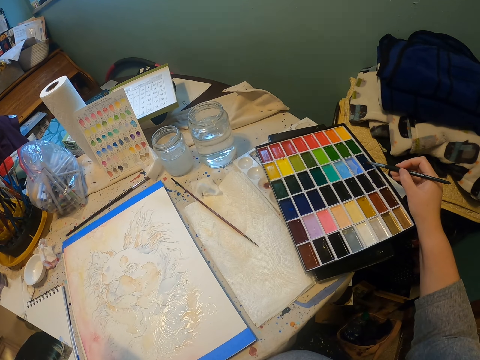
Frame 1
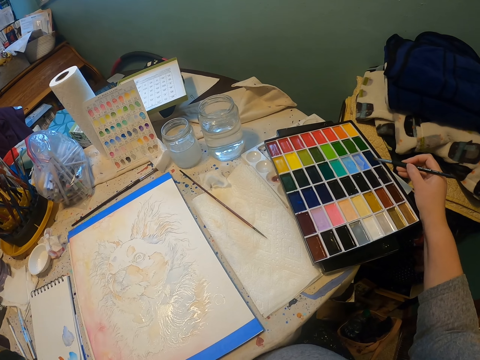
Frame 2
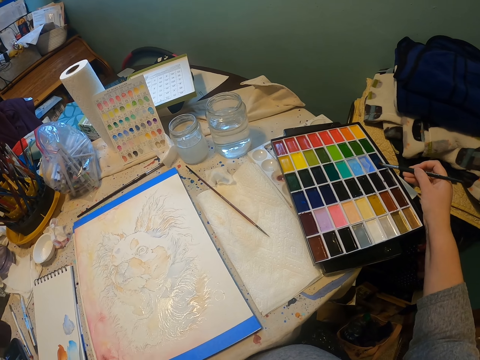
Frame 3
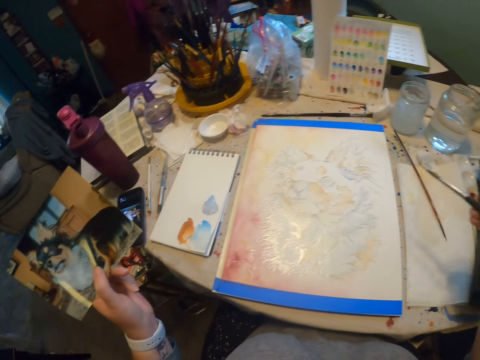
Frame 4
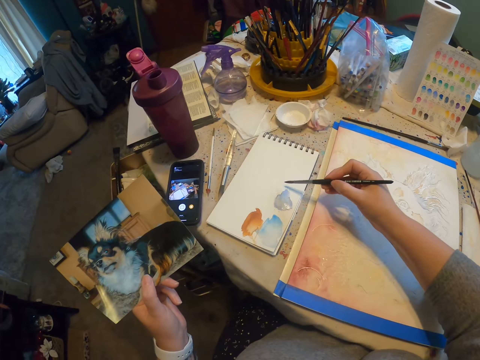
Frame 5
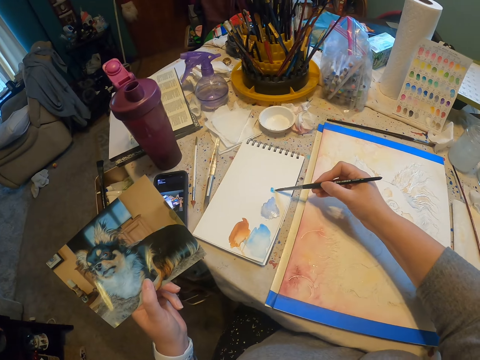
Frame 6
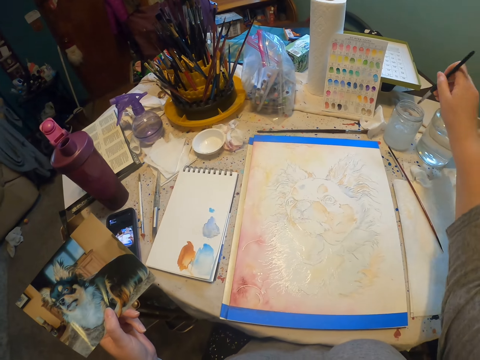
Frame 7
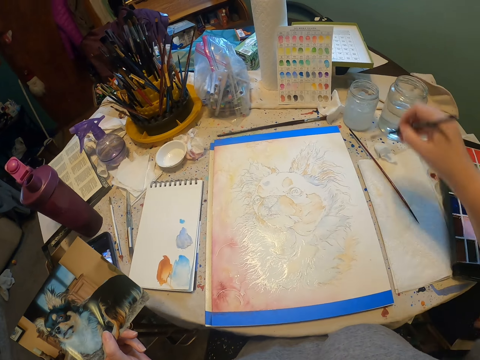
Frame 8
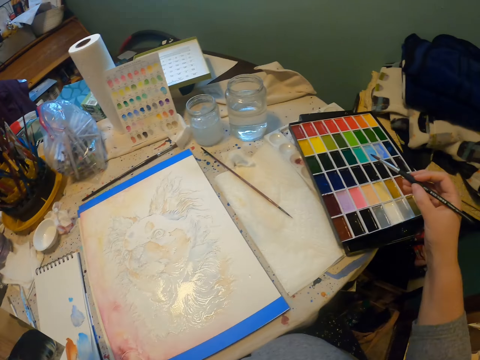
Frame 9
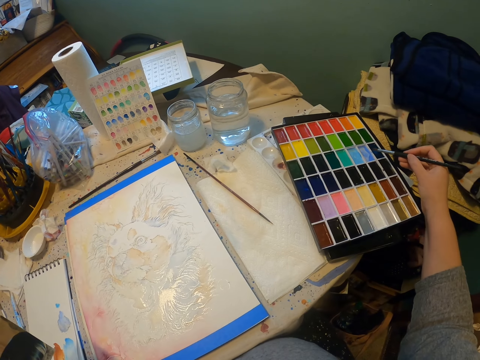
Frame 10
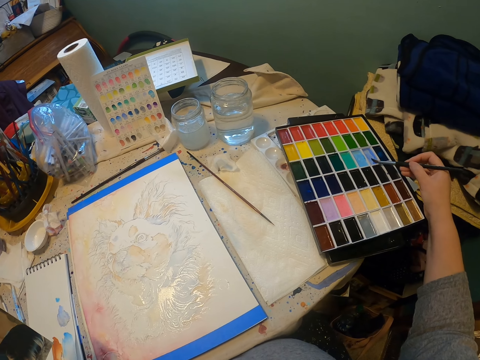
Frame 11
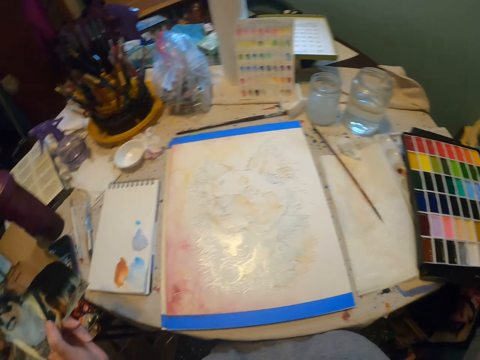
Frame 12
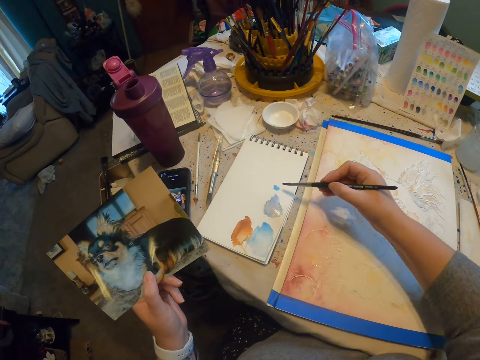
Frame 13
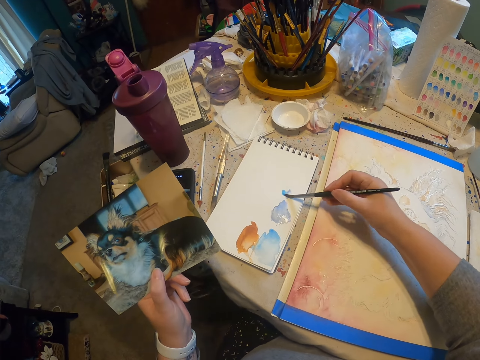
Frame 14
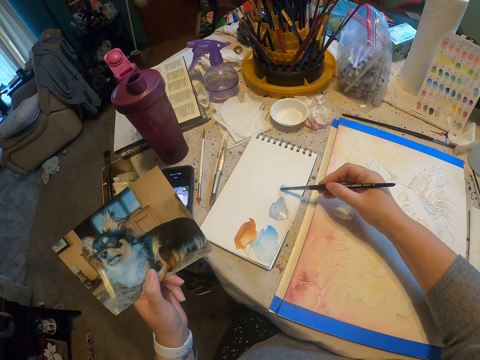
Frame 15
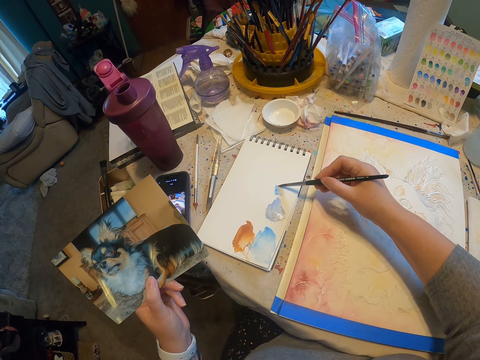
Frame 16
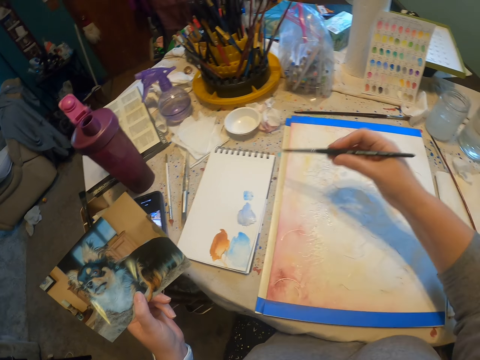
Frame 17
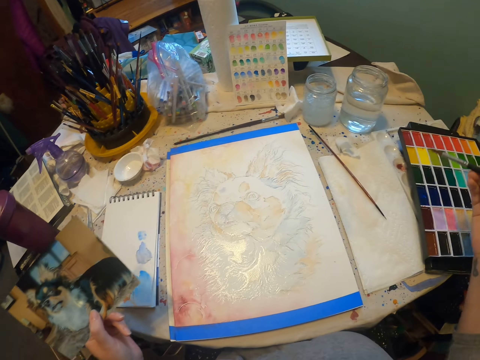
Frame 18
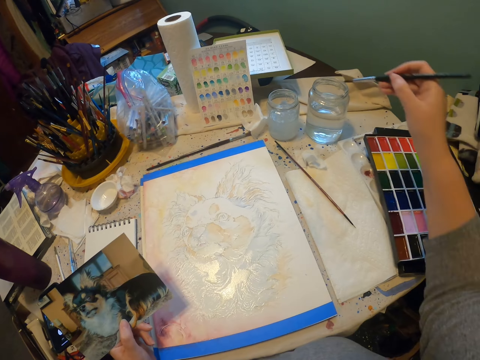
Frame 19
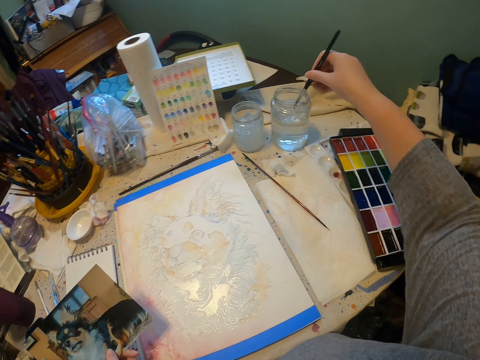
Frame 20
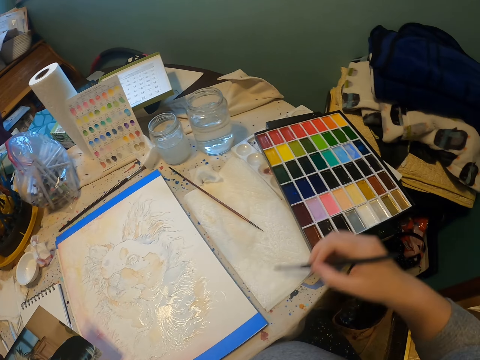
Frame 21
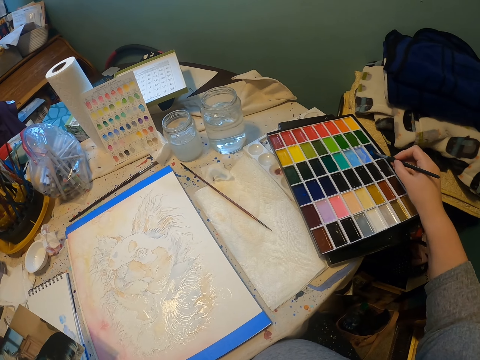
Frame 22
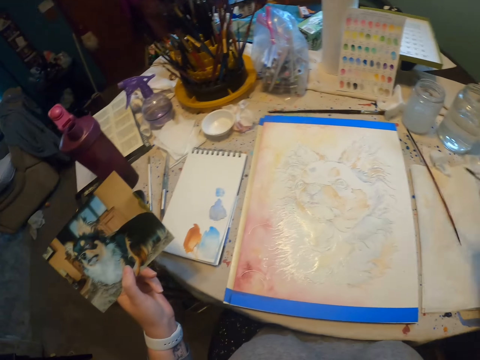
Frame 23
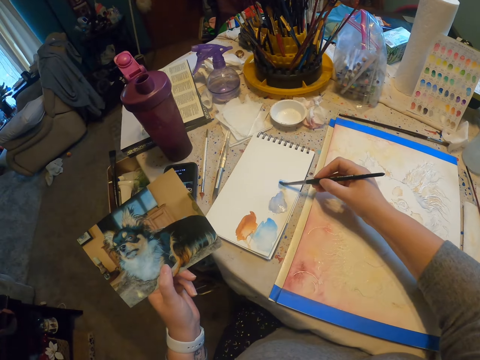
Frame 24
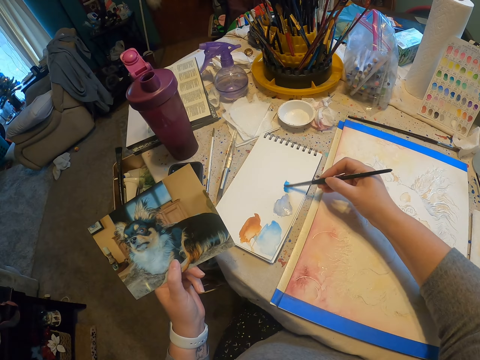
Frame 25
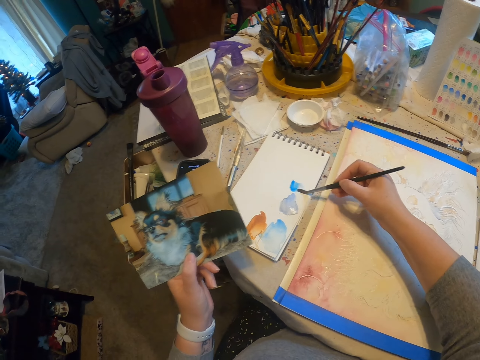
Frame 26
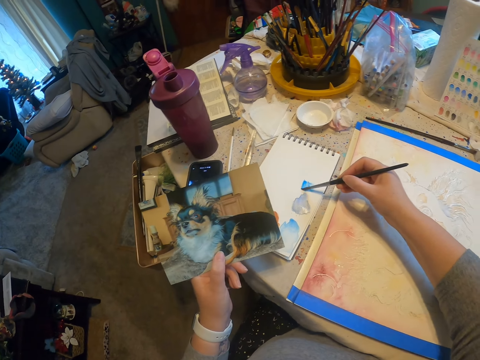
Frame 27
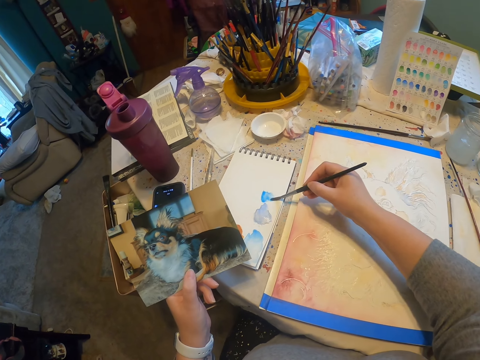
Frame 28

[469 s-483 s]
The camera wearer rubs the brush on the paint. They dip the painting brush in liquid. They rub the brush on the paint. They dip the painting brush in the liquid. They paint the picture using the painting brush.

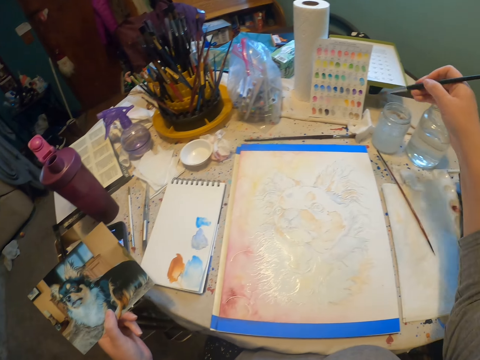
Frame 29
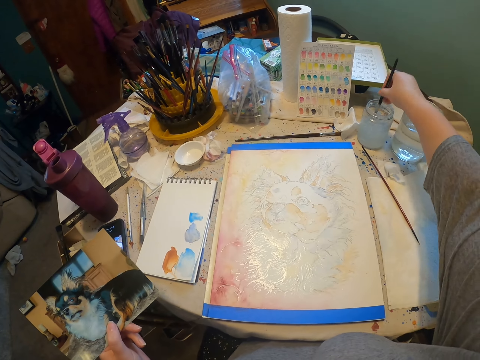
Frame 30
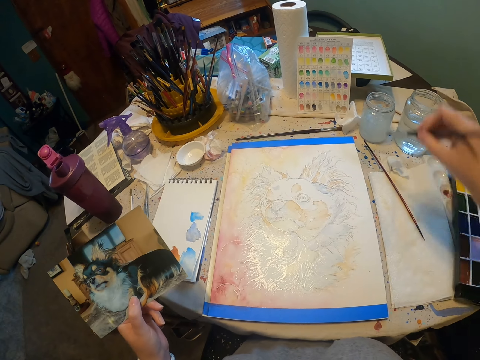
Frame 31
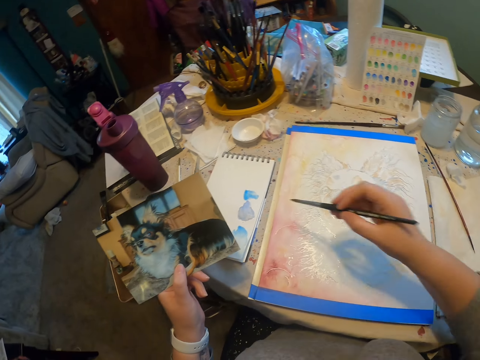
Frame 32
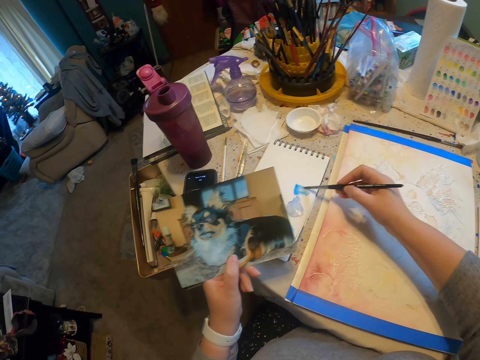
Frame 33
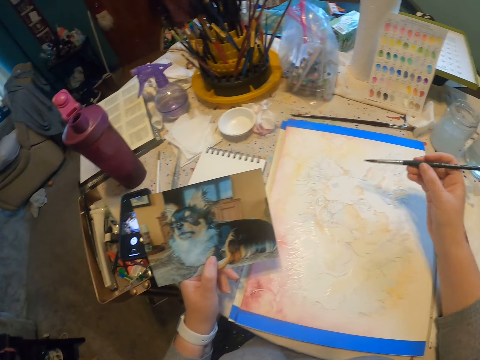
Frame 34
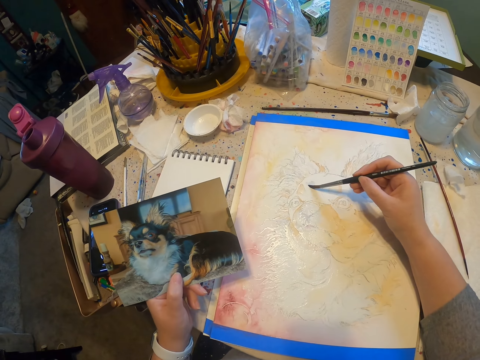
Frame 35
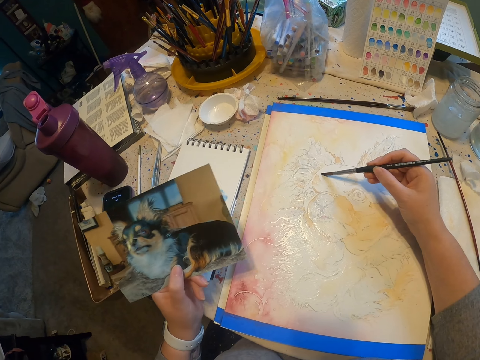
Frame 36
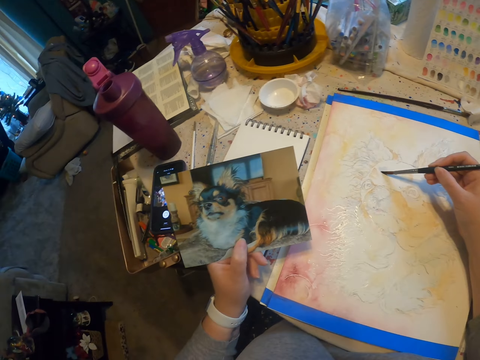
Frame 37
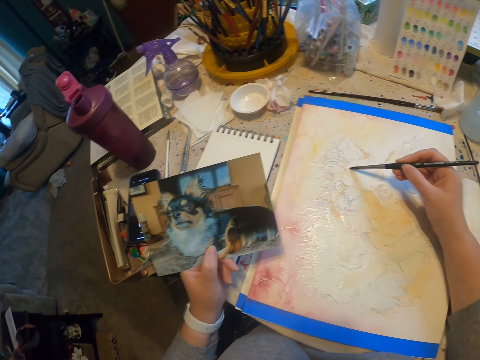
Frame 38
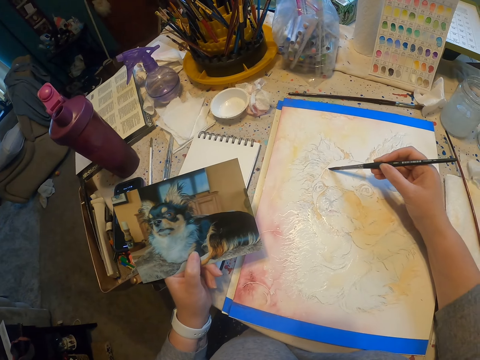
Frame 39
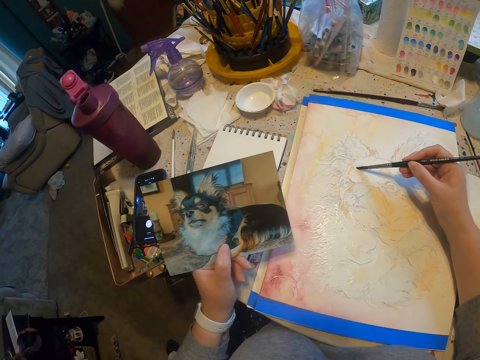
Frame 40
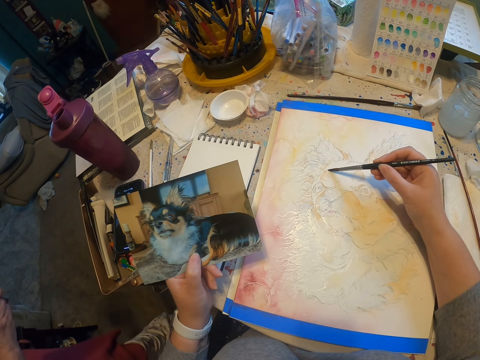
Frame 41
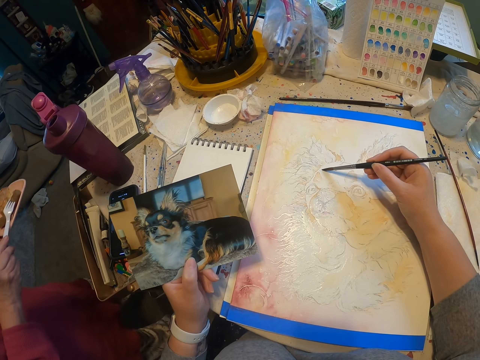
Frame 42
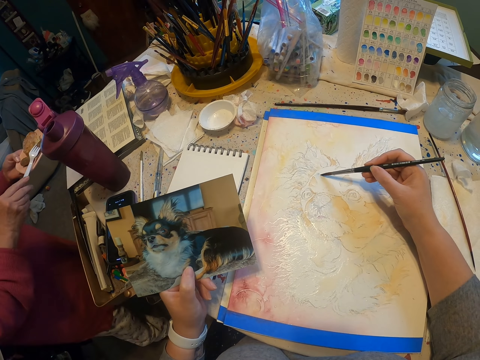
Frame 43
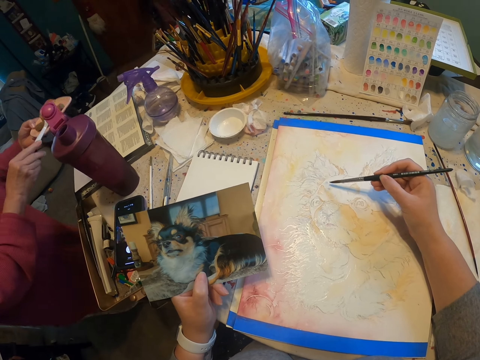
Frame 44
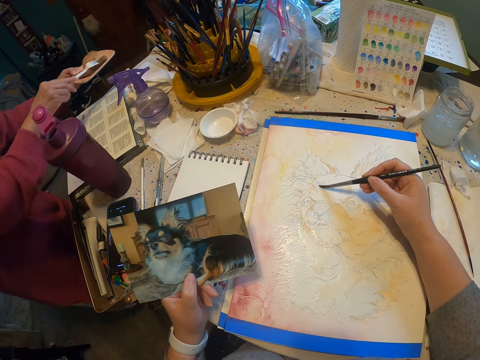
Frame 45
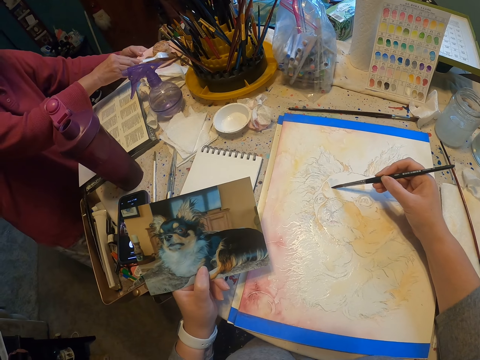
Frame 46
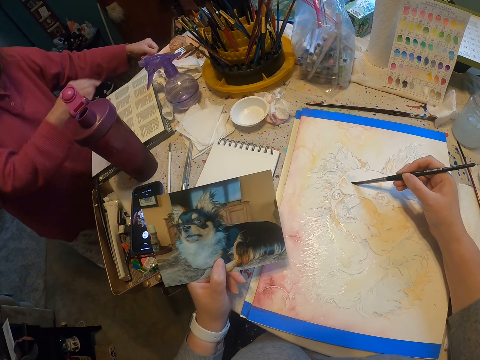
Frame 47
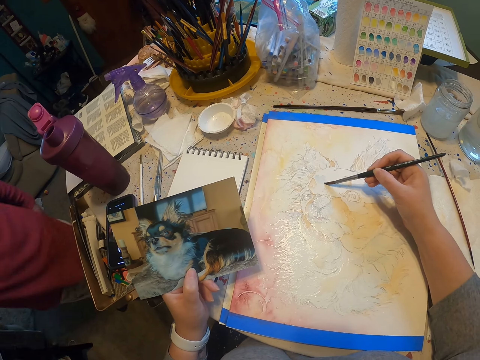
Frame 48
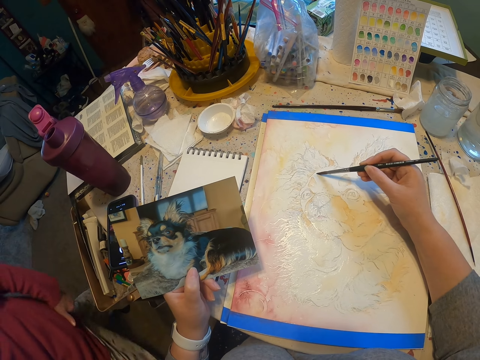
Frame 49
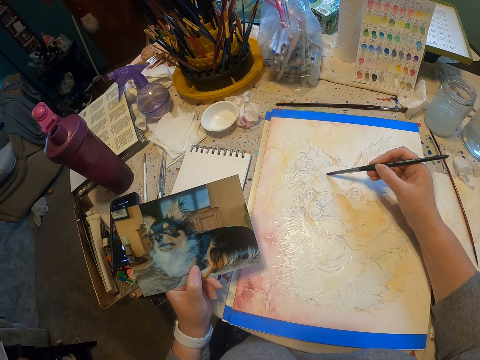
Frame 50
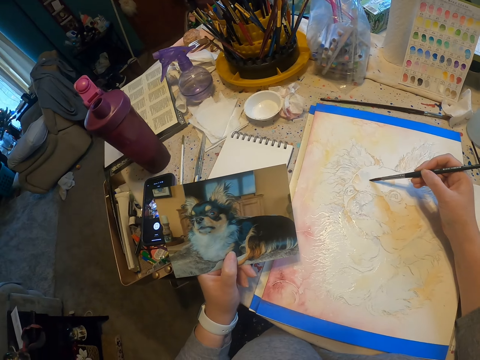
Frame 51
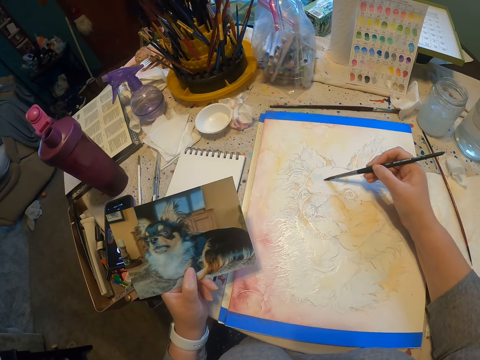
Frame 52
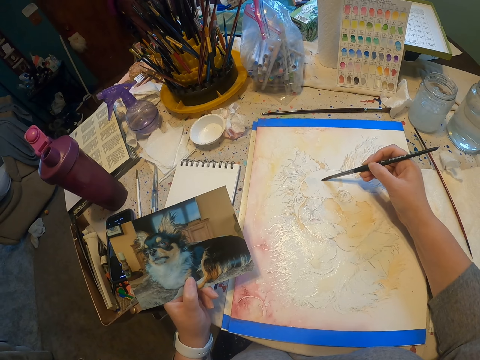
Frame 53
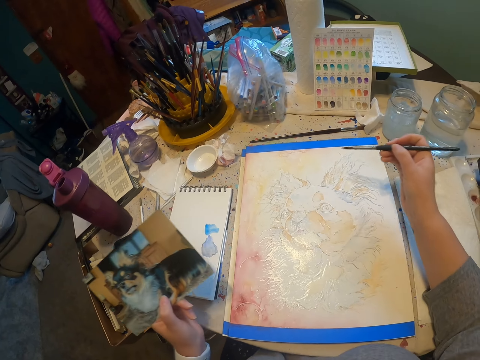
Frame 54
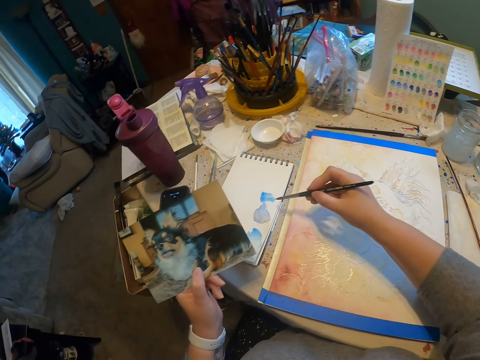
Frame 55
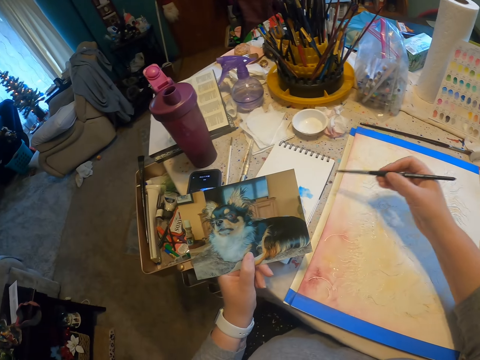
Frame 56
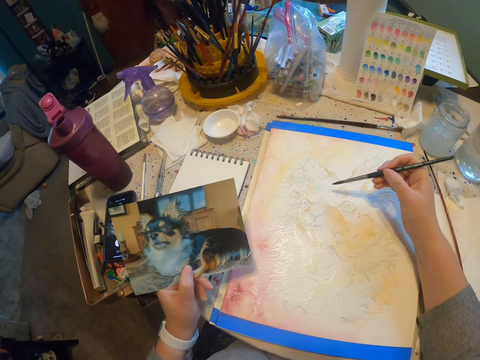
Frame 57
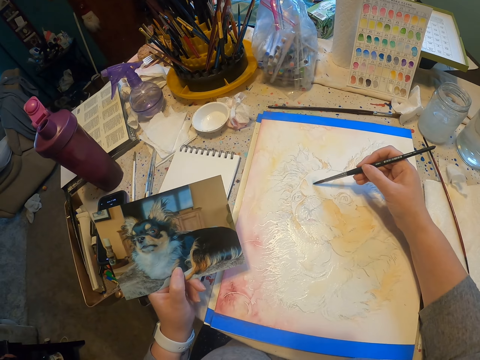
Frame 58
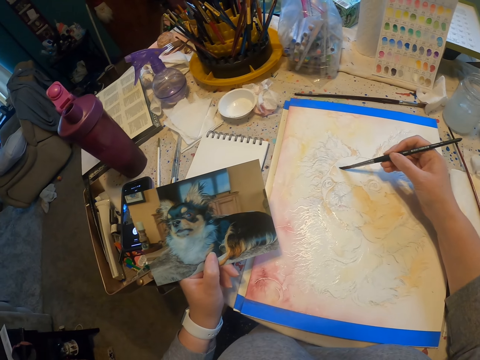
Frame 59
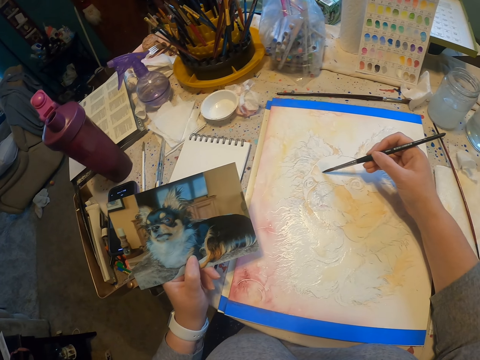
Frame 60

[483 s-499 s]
The camera wearer dips the painting brush in liquid in a glass. They paint the picture using the painting brush. They hold a photo. They paint the drawing with the paint brush. They paint the picture using the painting brush.
